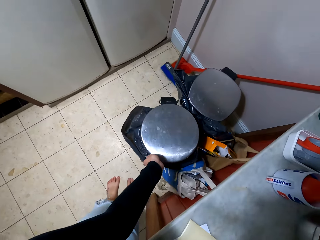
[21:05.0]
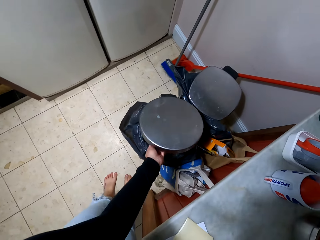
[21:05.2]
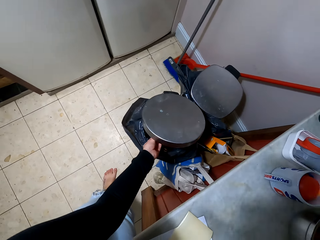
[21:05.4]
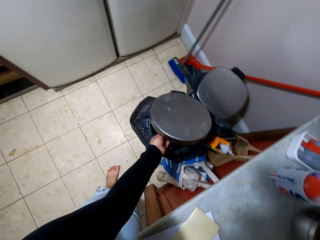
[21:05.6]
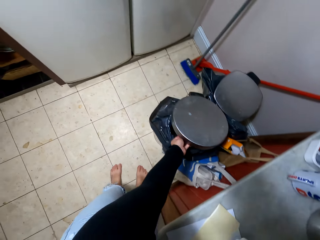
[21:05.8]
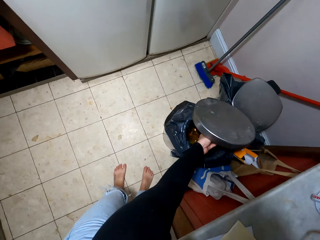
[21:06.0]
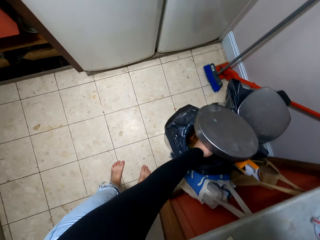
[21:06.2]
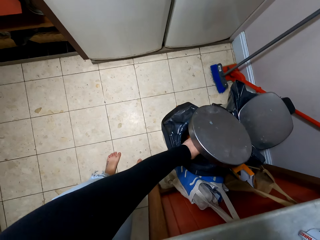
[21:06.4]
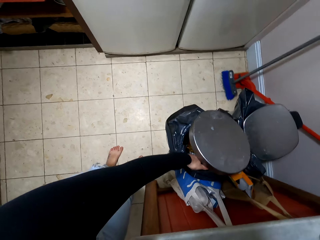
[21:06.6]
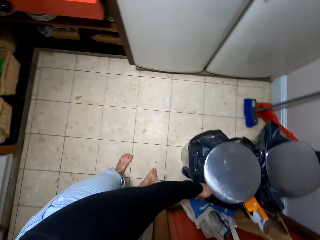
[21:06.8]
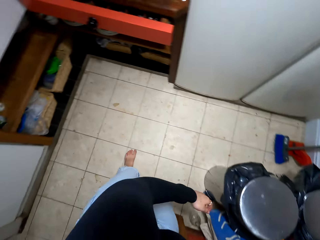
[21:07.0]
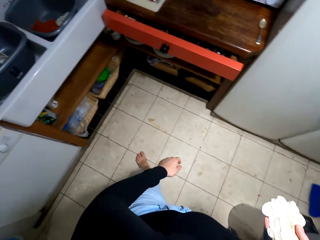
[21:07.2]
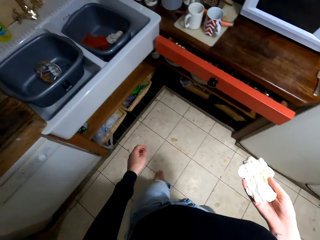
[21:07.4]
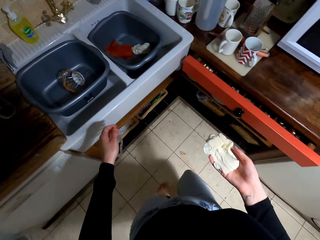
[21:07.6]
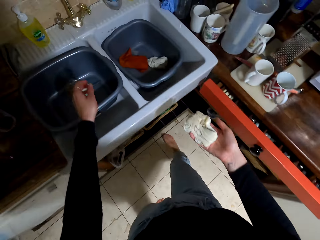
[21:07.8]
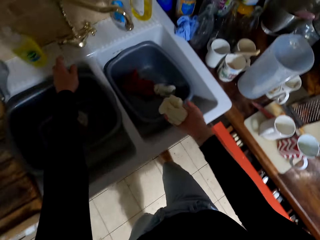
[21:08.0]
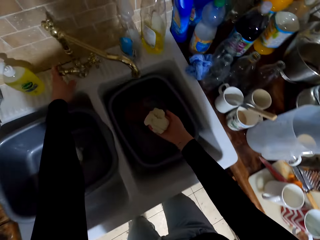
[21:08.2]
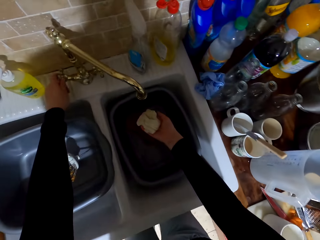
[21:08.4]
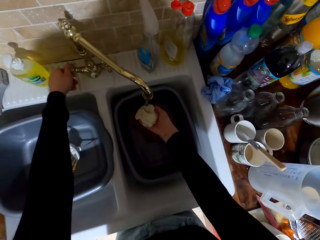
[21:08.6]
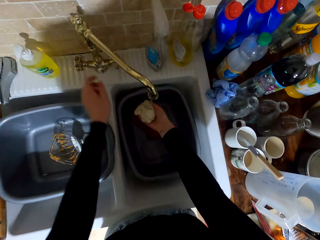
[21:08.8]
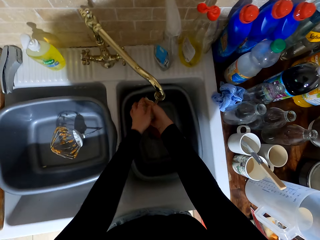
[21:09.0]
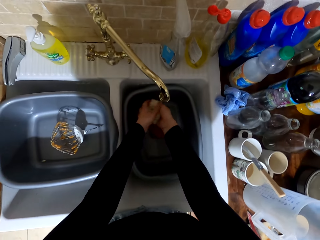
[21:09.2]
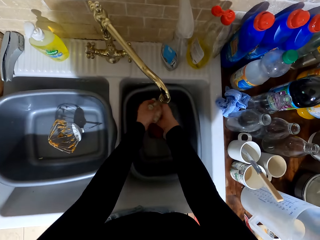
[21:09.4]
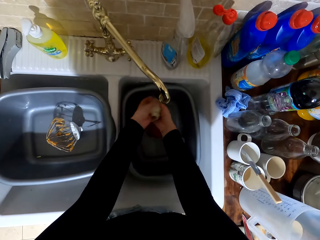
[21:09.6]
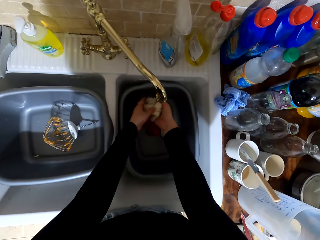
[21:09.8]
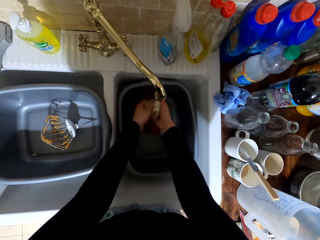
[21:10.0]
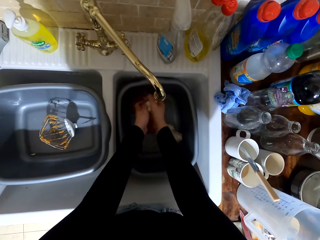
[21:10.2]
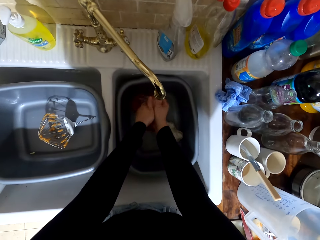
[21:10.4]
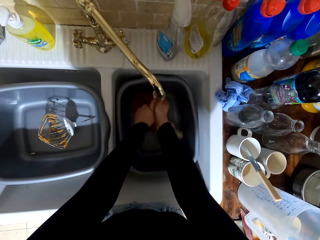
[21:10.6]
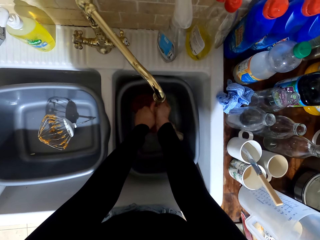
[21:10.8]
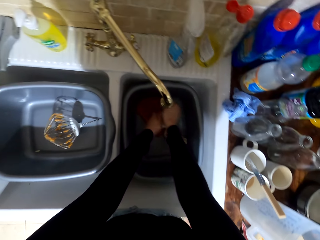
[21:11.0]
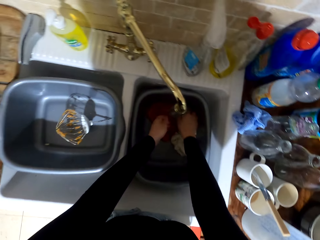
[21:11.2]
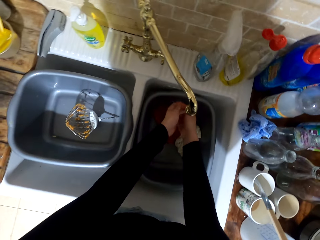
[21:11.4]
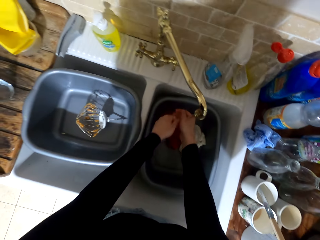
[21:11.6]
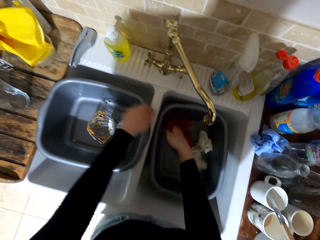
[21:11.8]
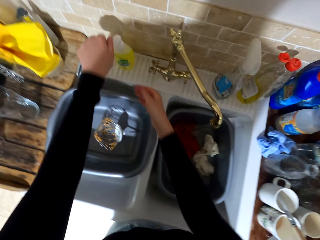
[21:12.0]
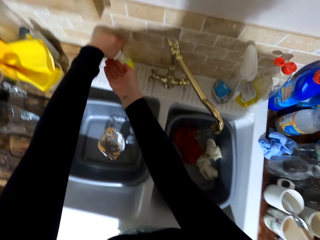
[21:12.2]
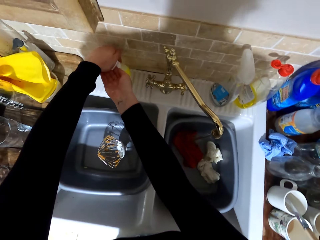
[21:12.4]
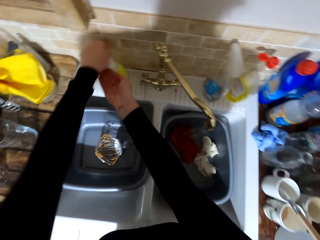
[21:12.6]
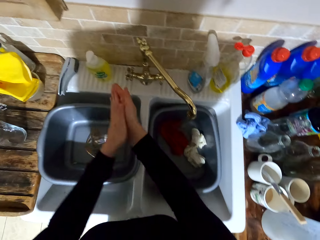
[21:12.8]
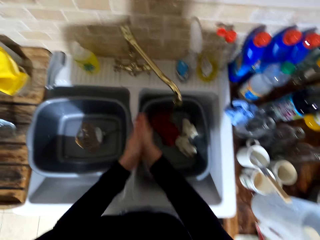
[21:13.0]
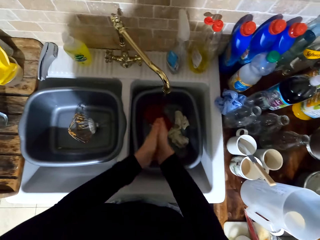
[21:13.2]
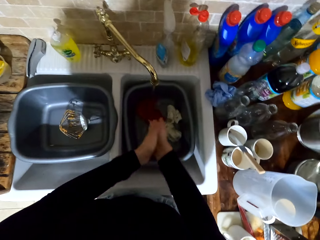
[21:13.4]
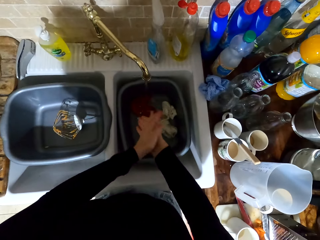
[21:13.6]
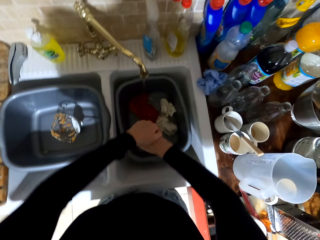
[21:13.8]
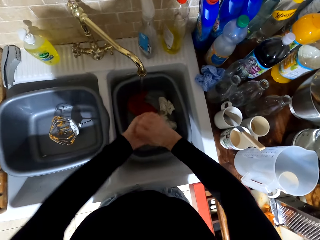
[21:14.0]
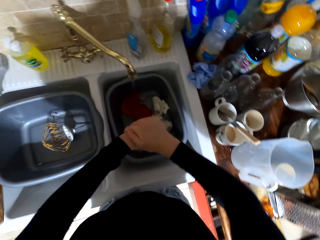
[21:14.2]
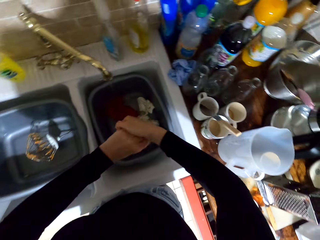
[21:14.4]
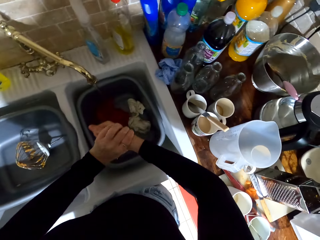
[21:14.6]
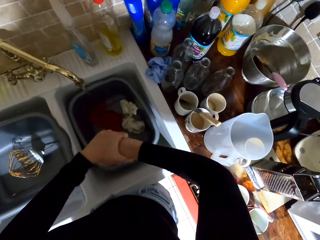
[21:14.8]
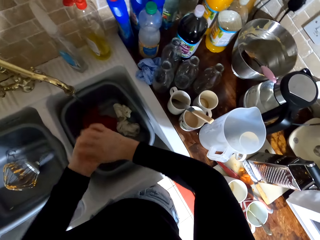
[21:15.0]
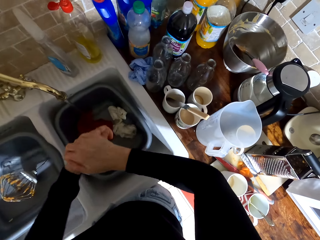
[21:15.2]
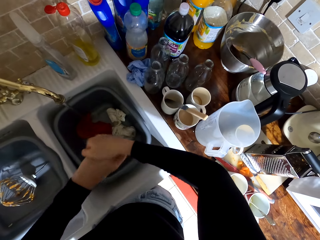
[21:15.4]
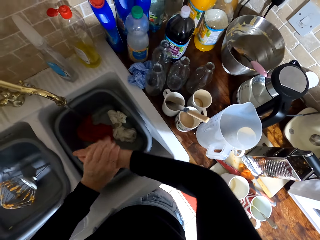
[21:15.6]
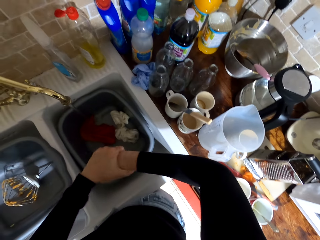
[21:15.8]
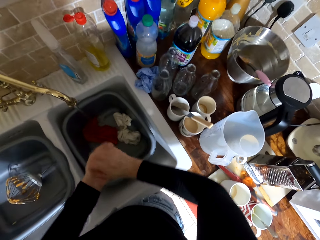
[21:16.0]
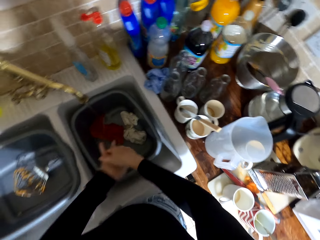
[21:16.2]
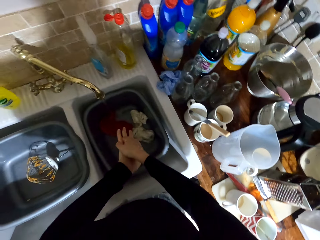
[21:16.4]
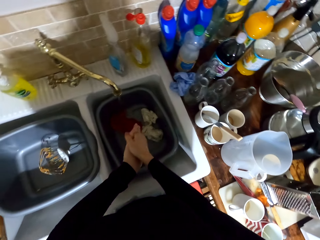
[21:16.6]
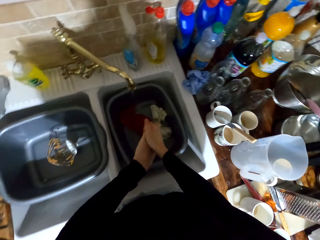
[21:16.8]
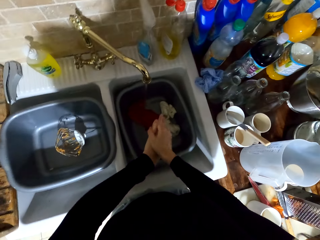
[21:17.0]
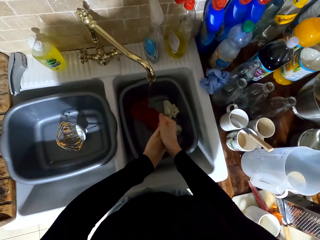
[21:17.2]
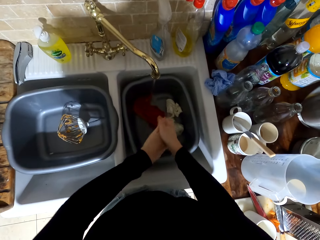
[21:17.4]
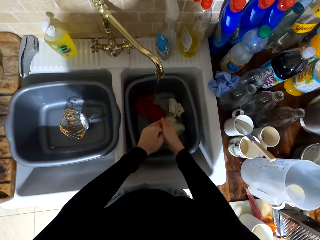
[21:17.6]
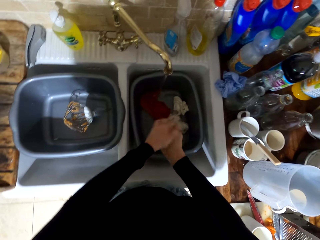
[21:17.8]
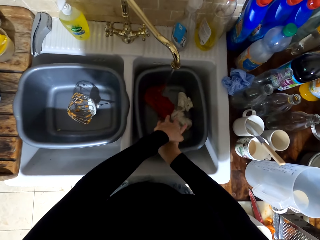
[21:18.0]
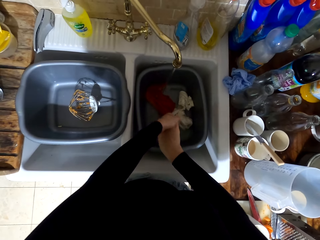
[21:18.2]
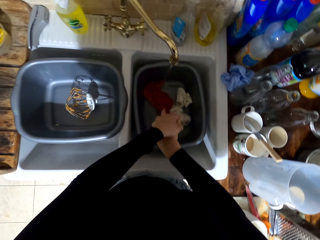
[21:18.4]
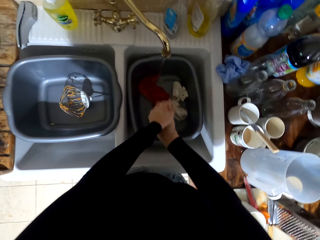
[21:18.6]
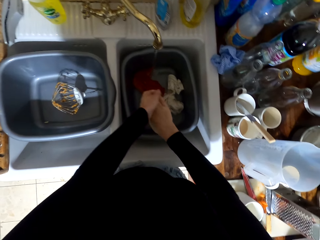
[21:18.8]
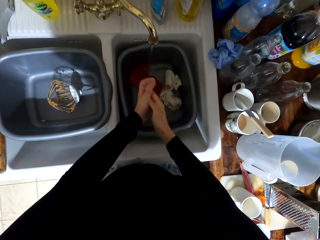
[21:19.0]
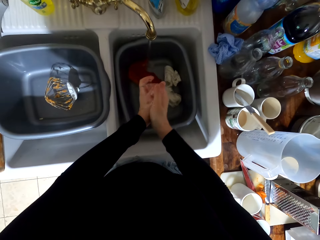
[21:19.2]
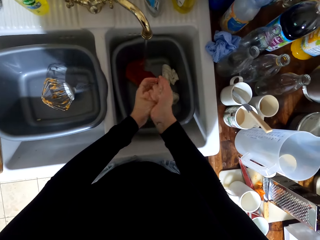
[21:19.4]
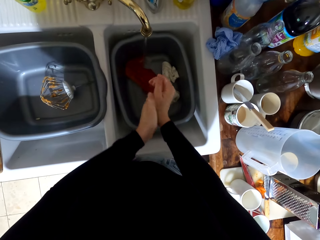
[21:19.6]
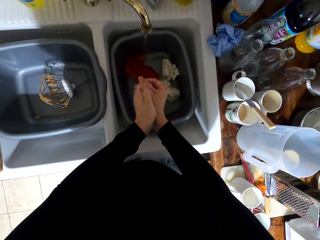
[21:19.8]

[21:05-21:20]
The camera wearer opens the dustbin, throws the paper into the dustbin and closes the dustbin. They rinse the rug or cloth in the sink. They open the tap. They squeeze the cloth and drop the cloth. They press the soap bottle. They wash their hands with soap. They rub the soap in their hands.
